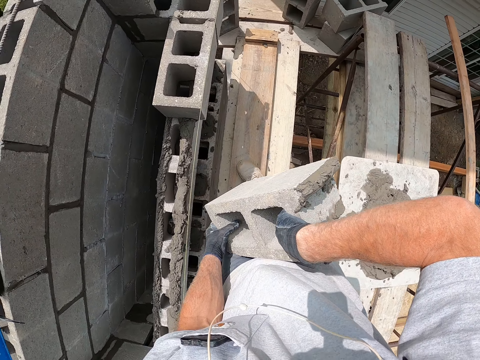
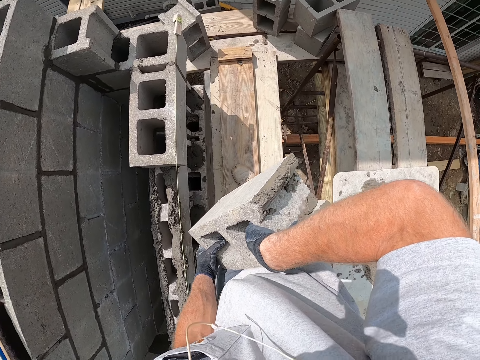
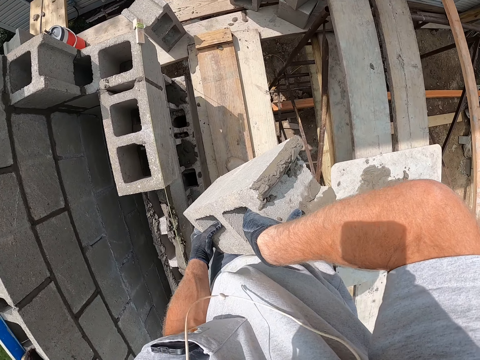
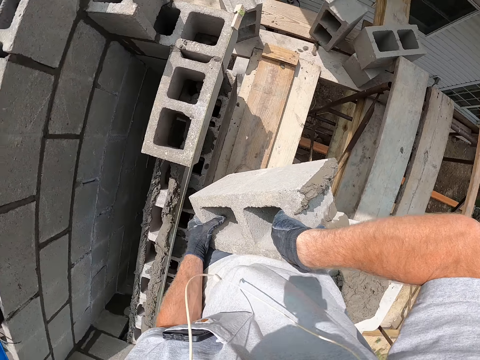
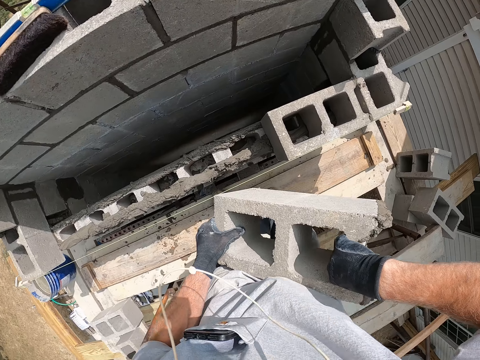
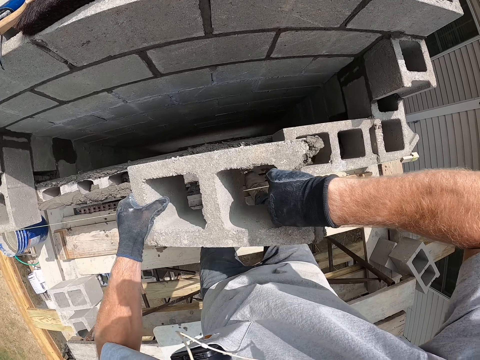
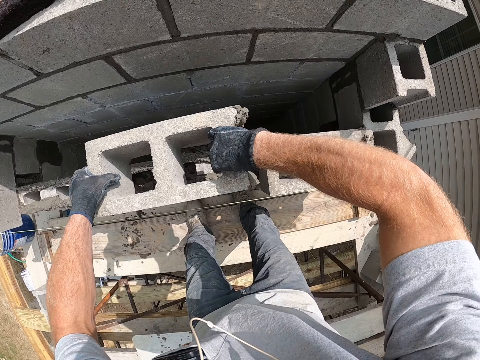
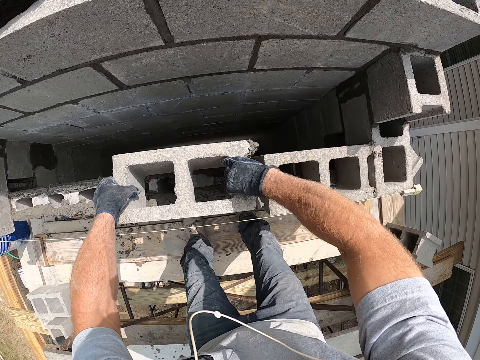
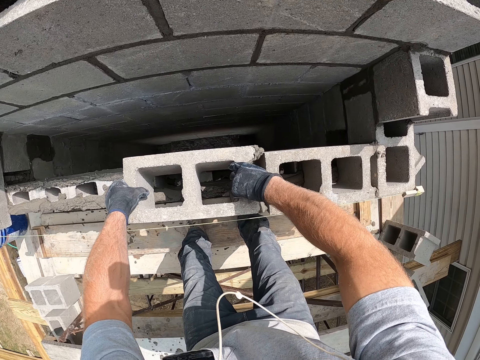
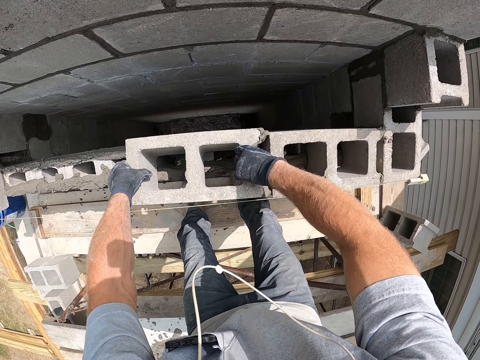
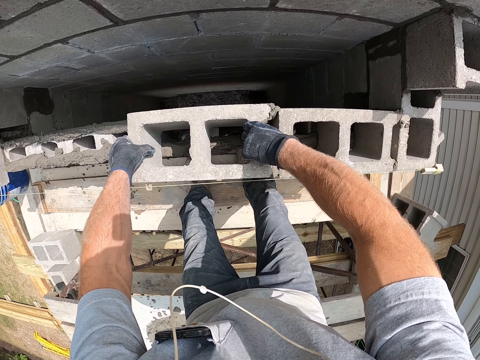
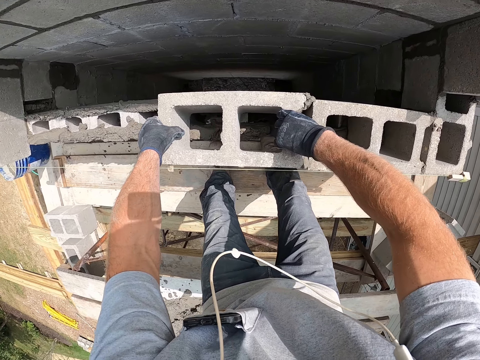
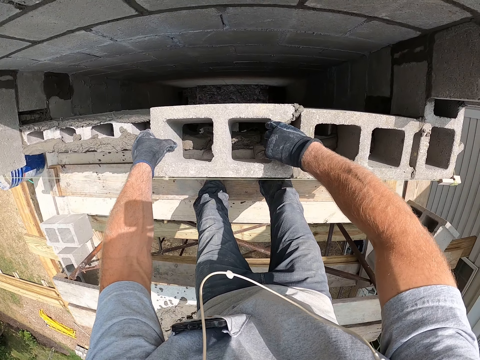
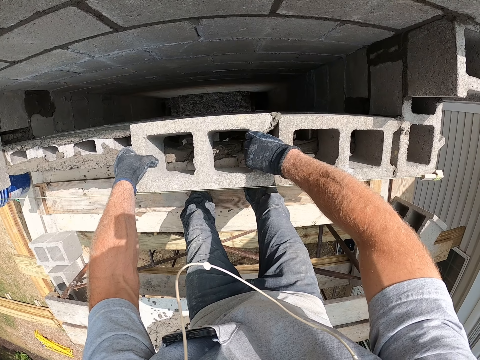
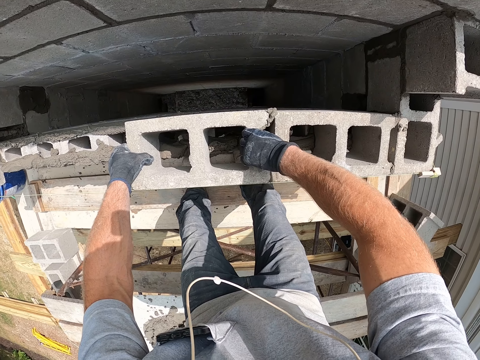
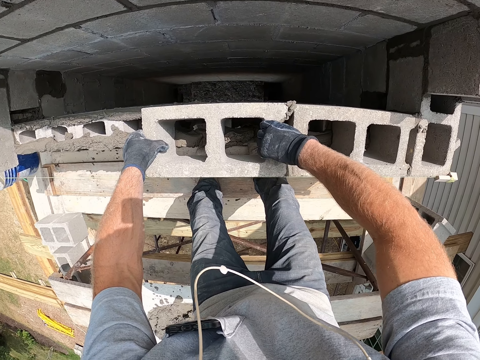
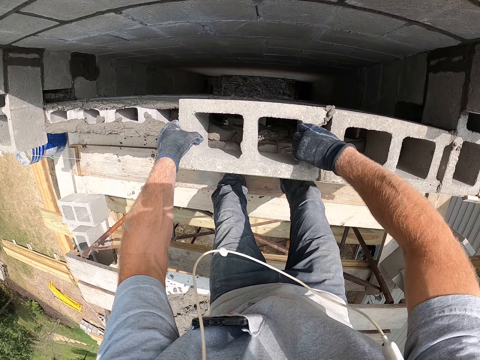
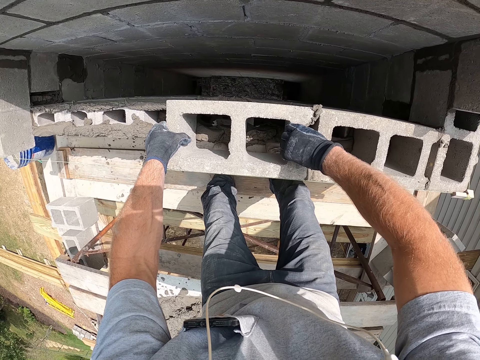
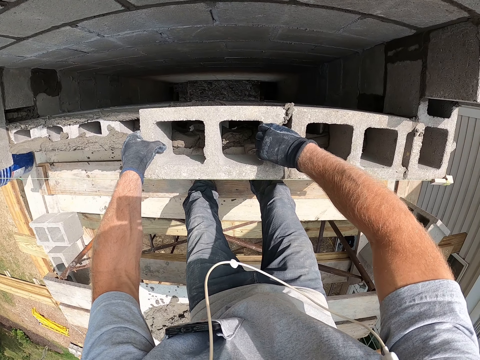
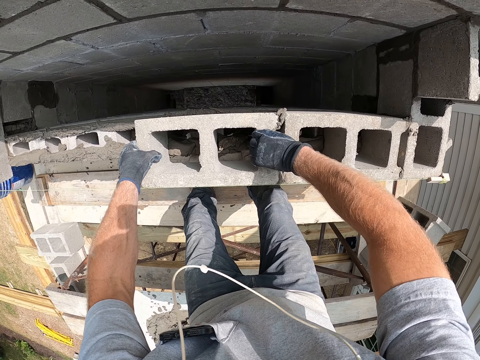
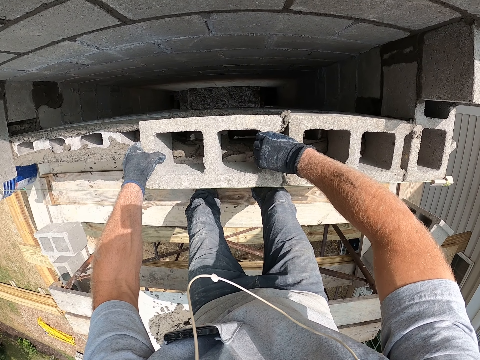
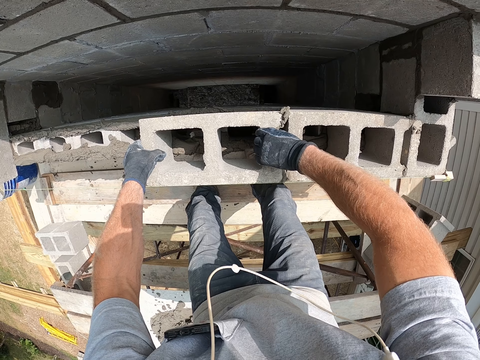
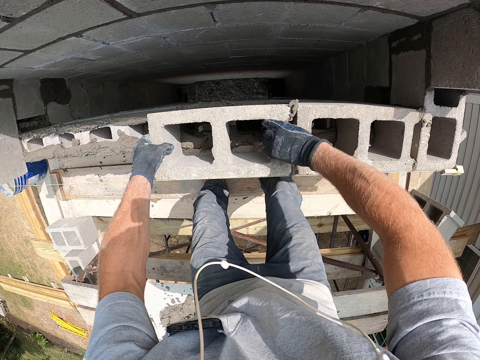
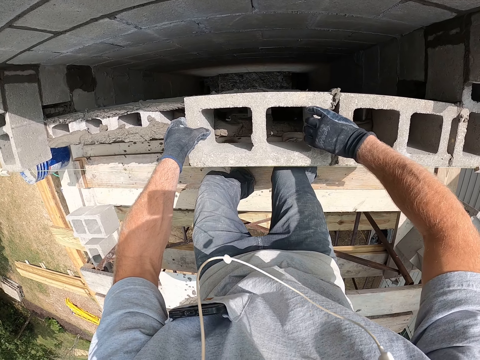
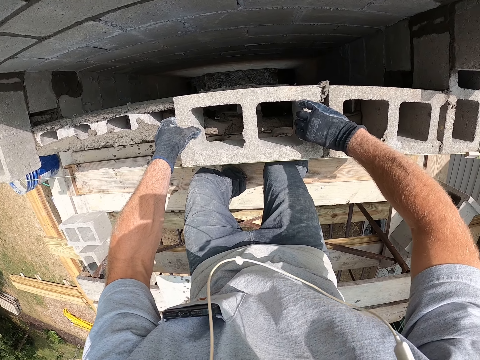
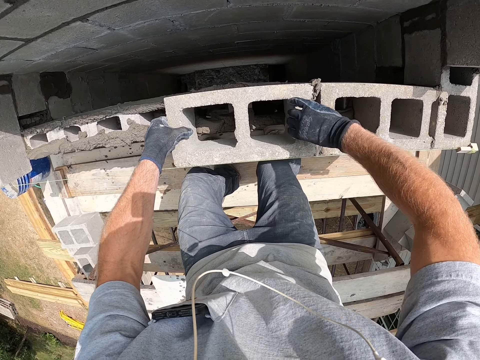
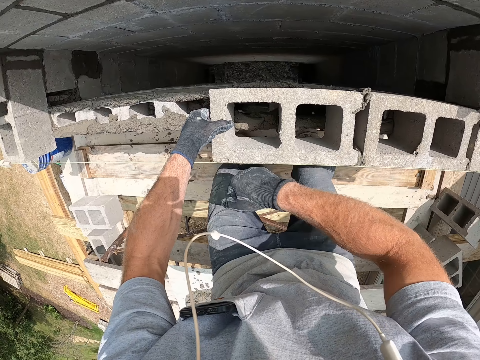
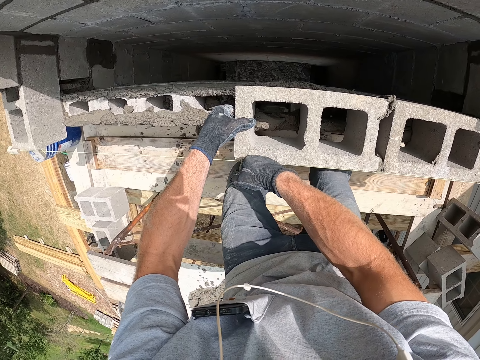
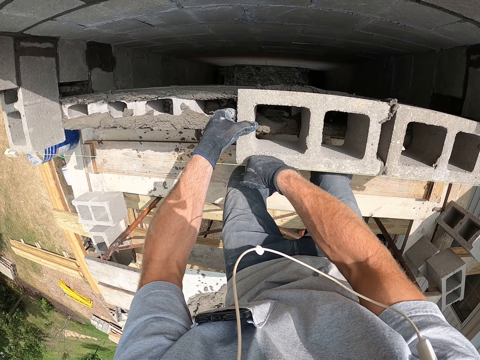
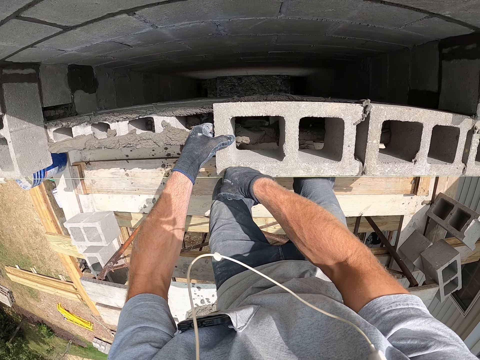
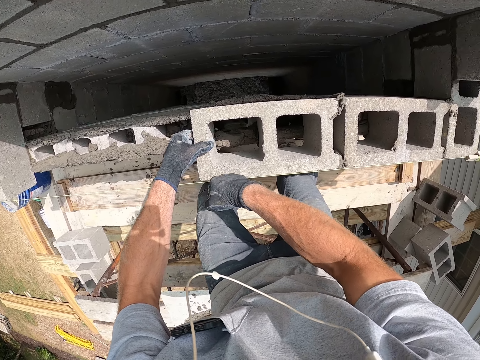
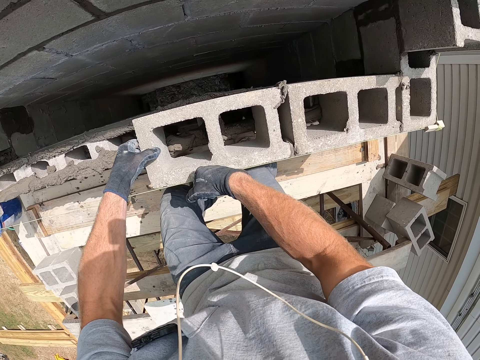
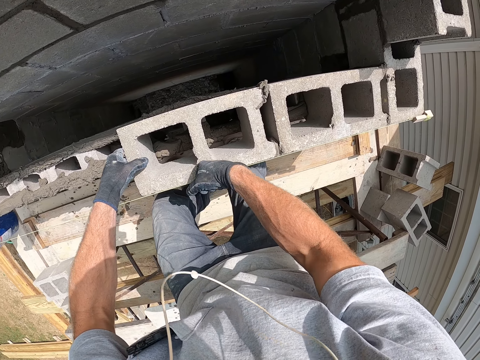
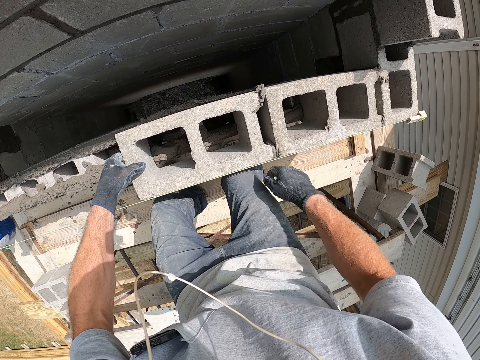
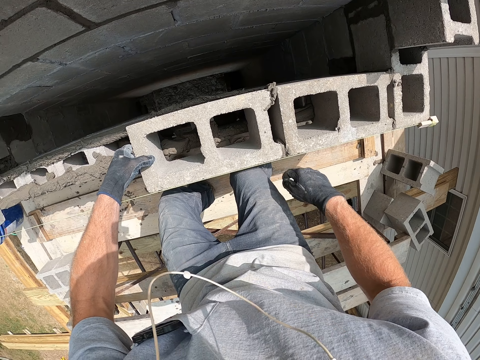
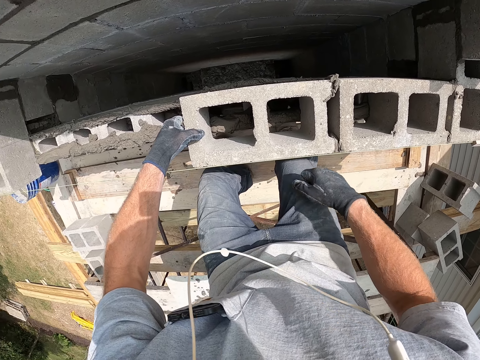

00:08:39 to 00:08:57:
The camera wearer puts the concrete block or brick on the cement mortar on the concrete wall. They hold the concrete block. They hit the brick with the right hand.

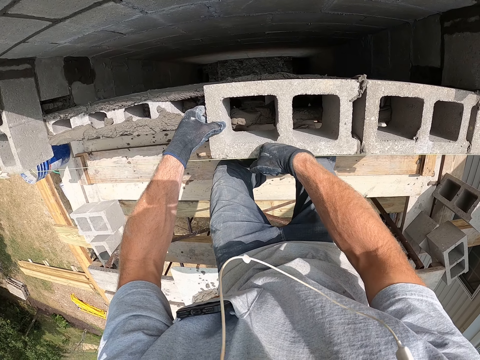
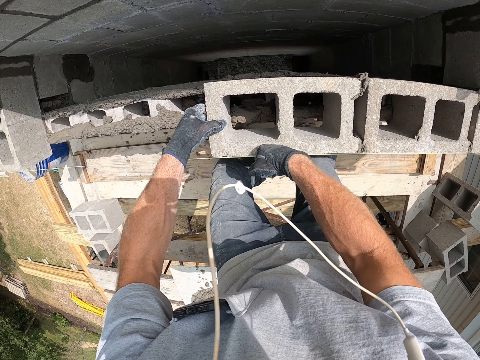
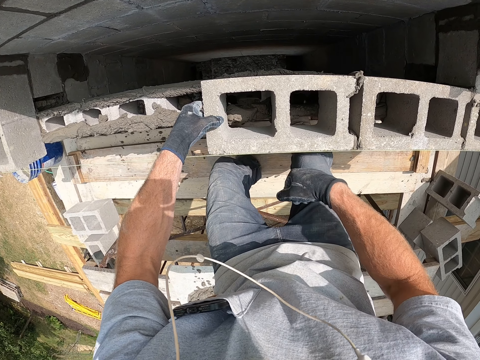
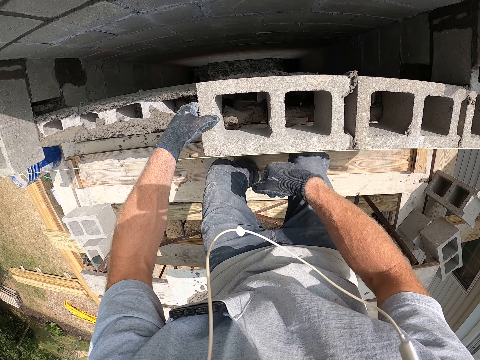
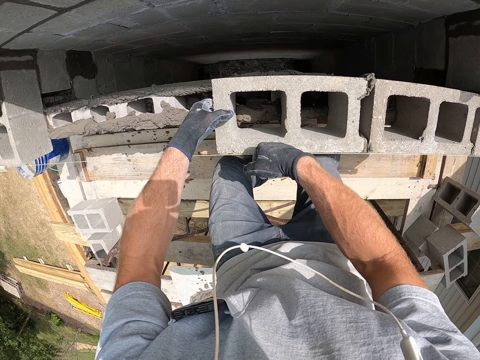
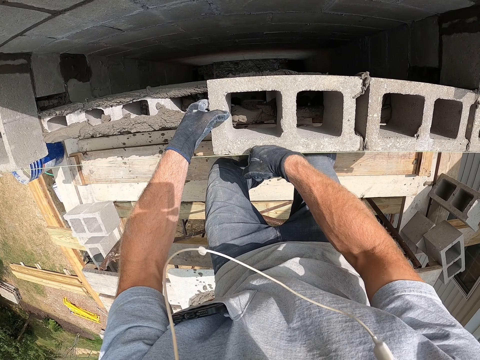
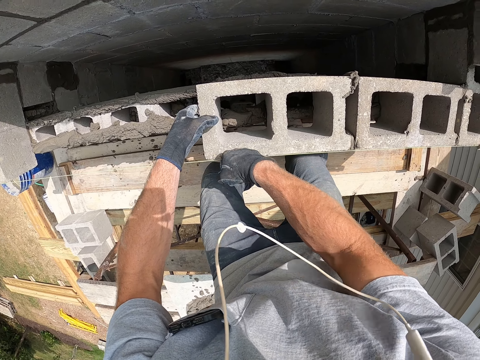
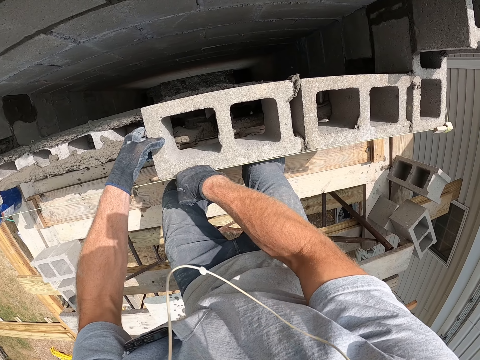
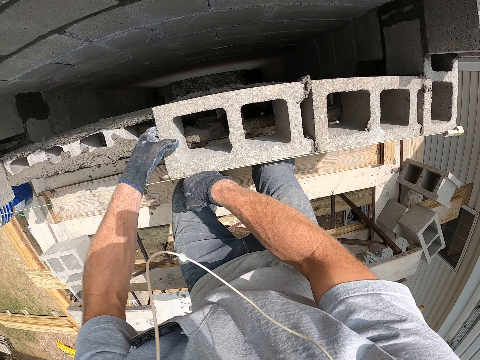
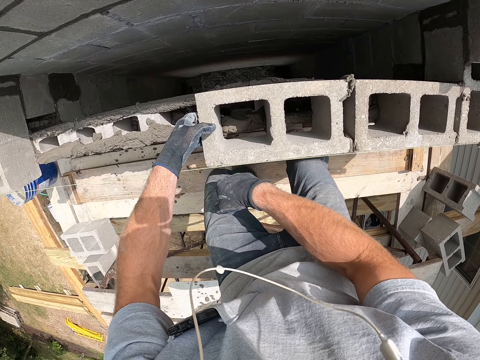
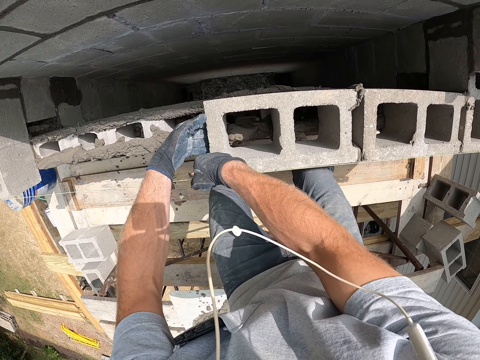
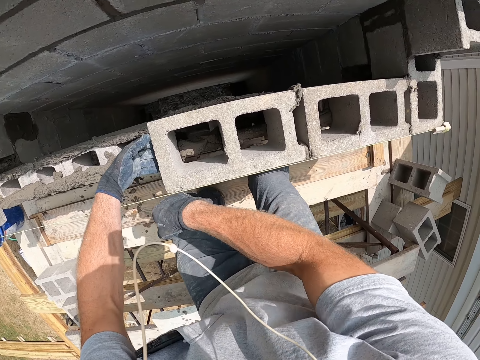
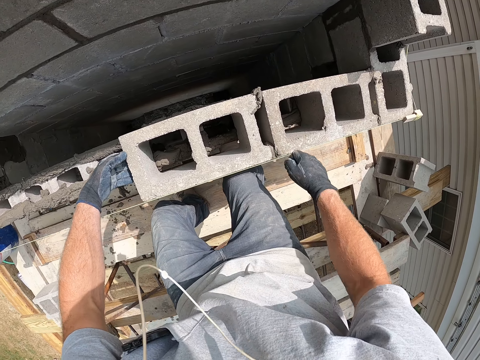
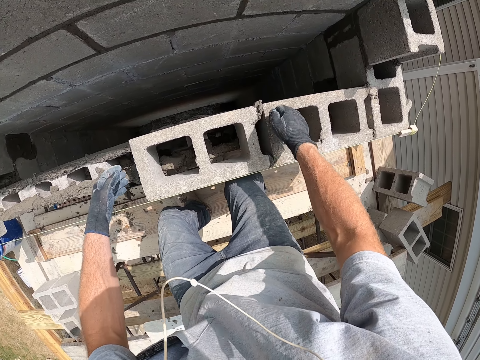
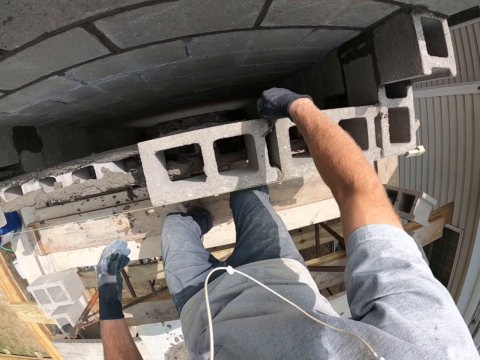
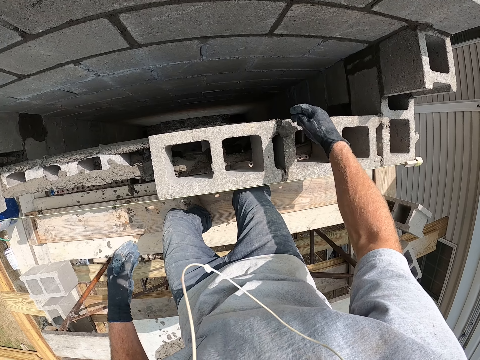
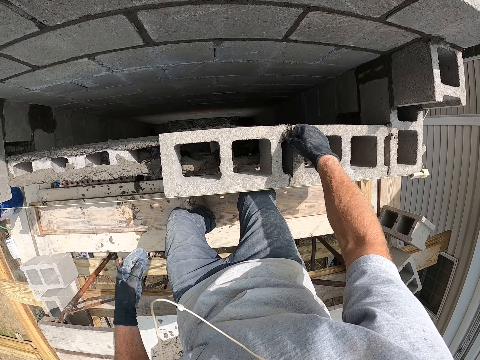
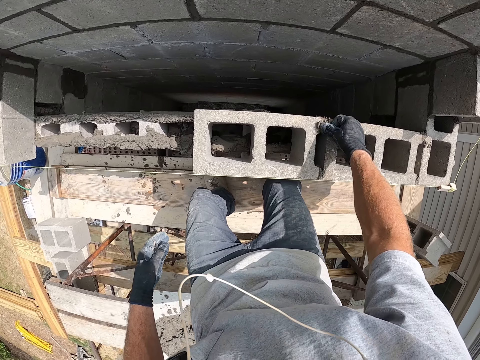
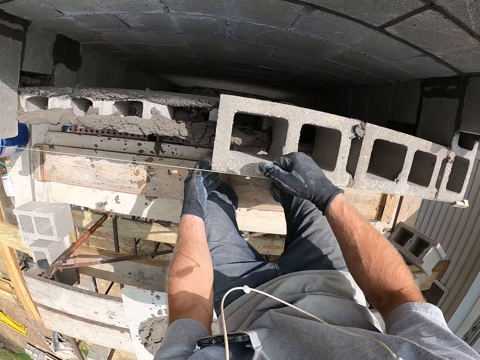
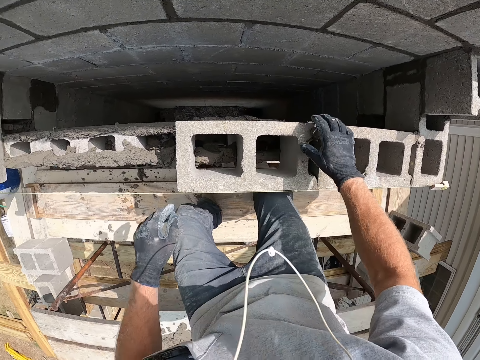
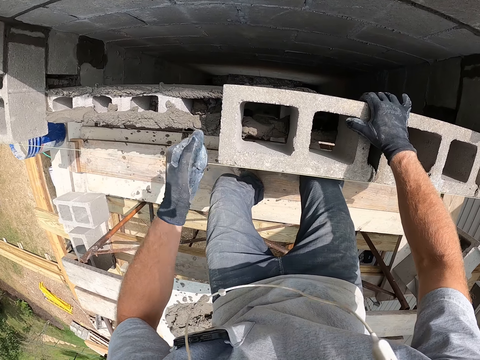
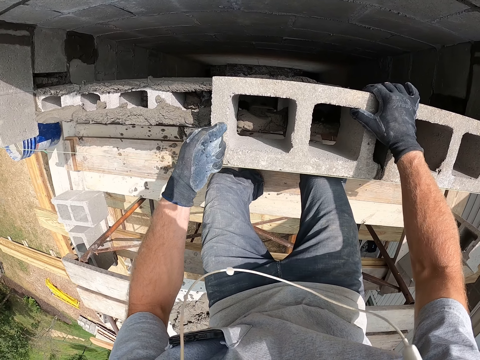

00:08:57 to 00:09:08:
The camera wearer adjusts the cement mortar on the brick. They put the concrete between the concrete blocks. They hit the brick with the left hand. They hold the concrete blocks.
